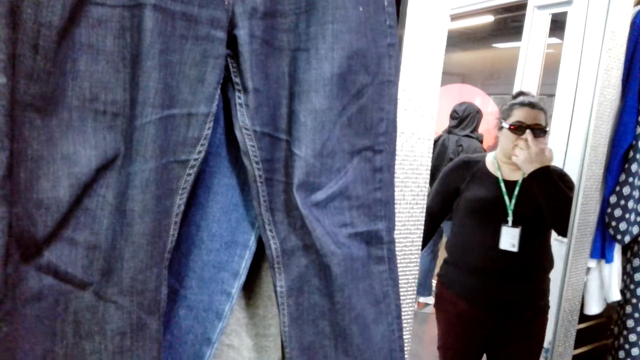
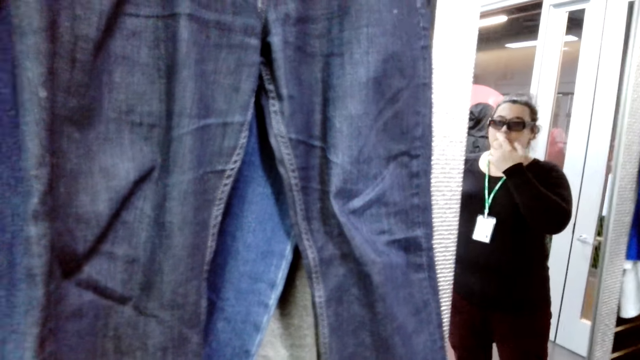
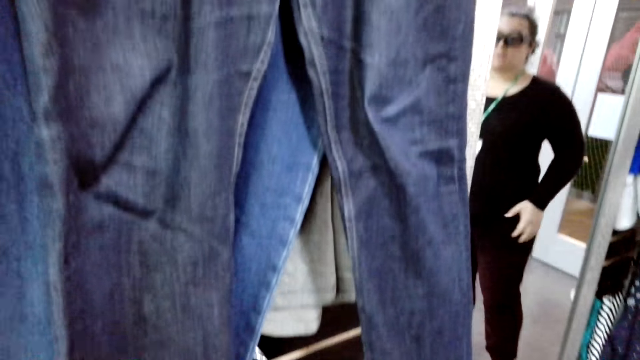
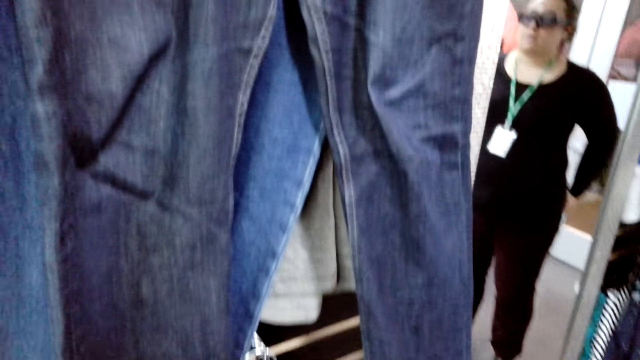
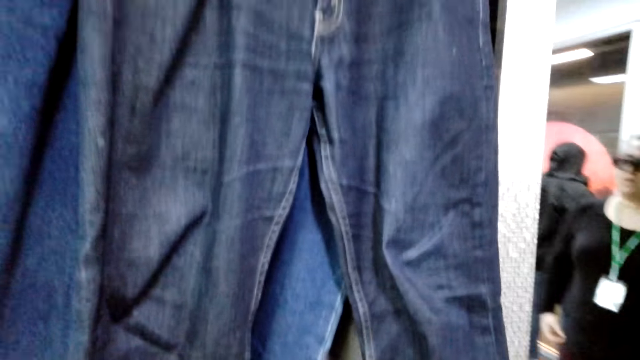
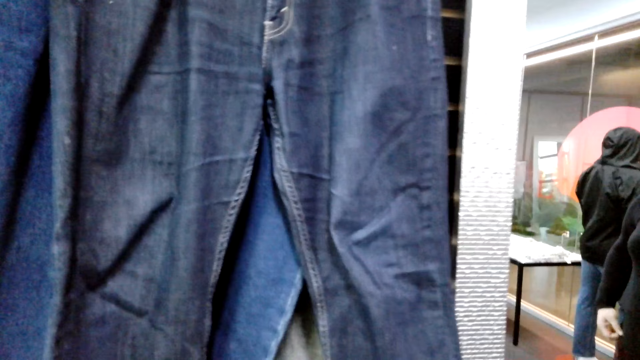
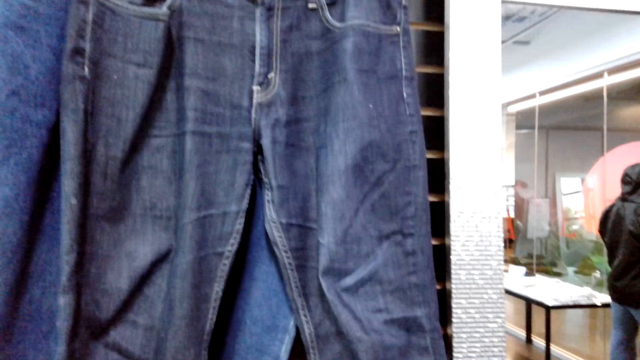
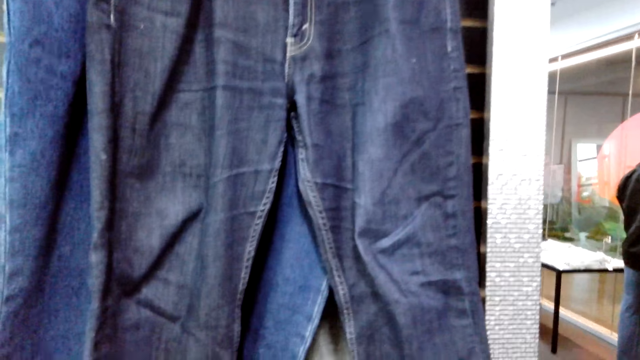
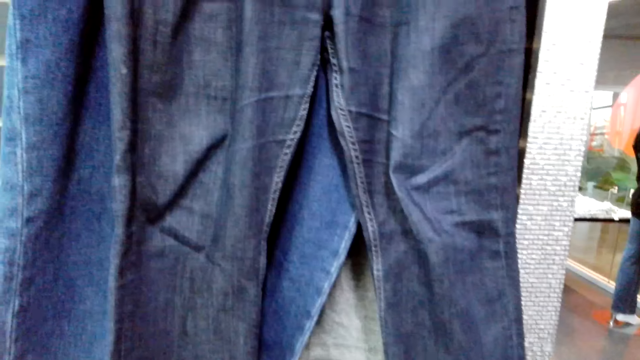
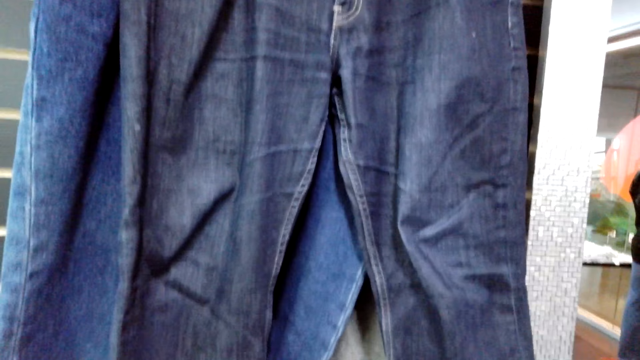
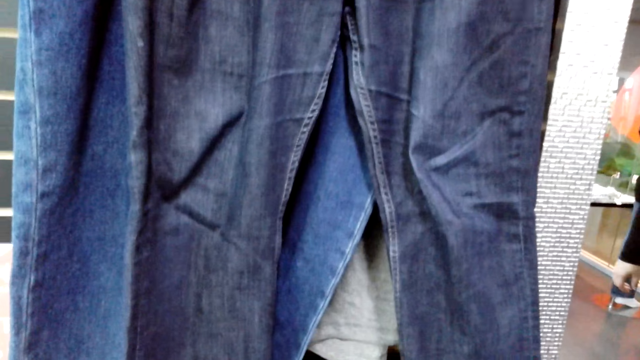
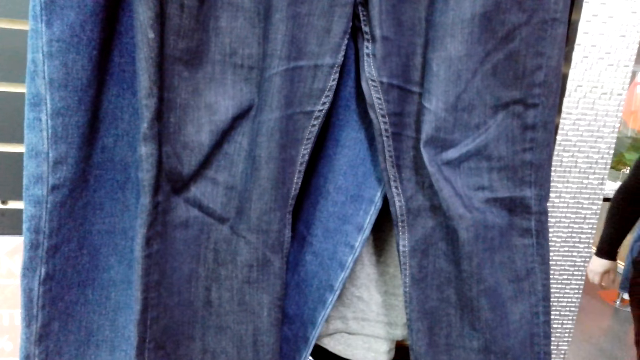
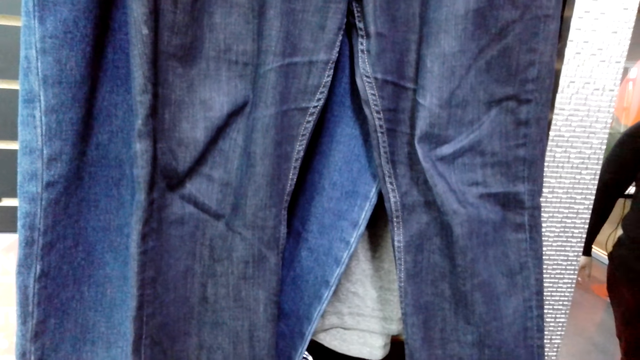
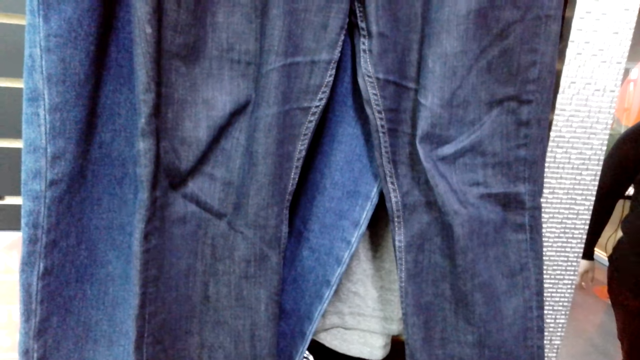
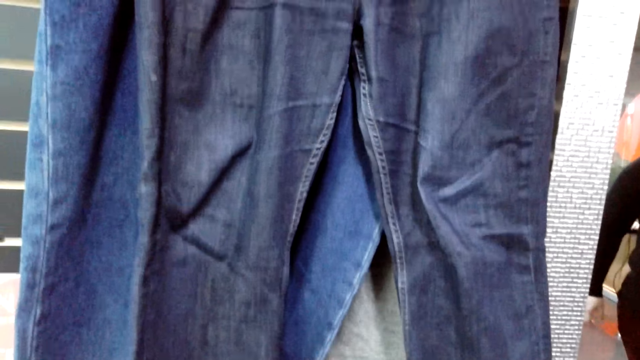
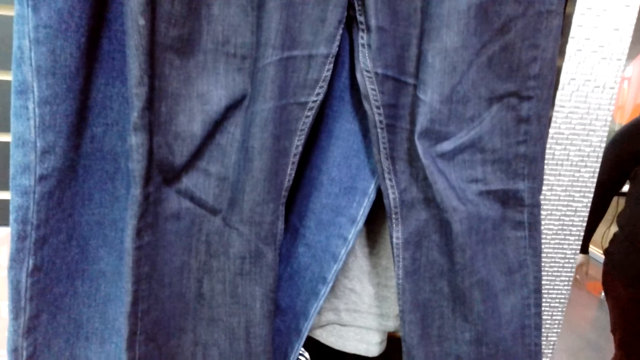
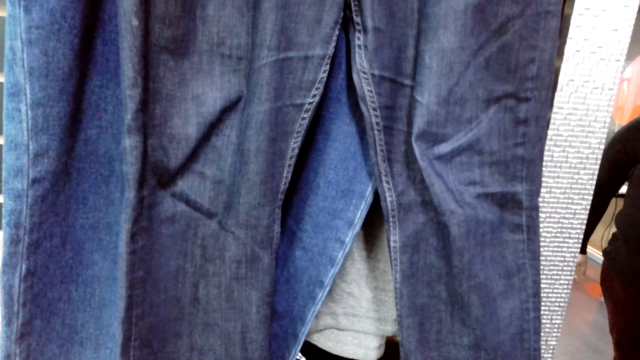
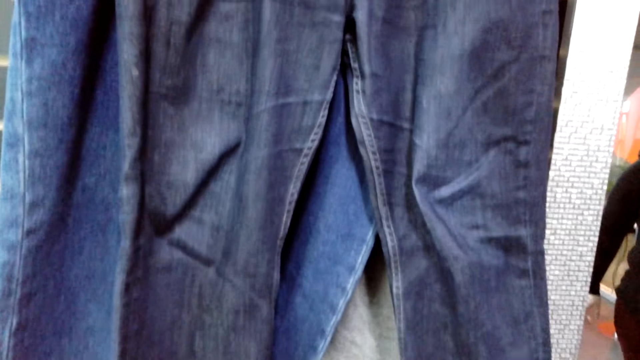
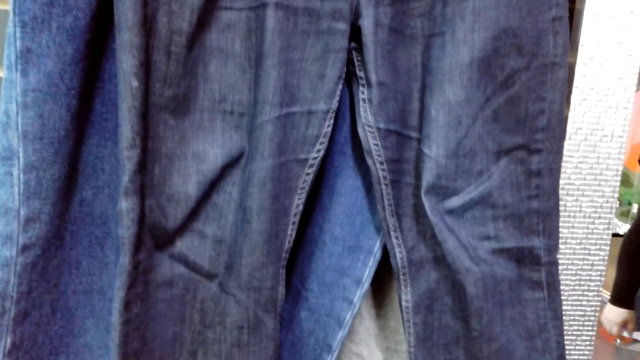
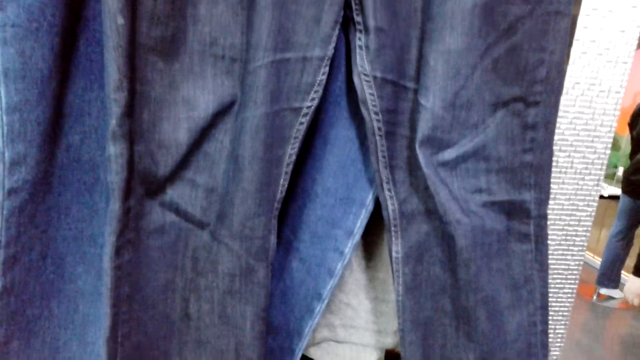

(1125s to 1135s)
The camera wearer looks at the trousers.

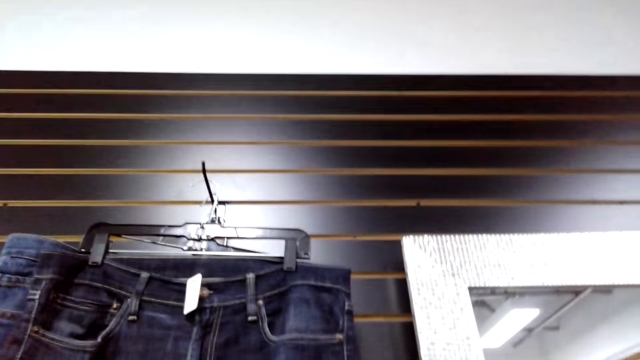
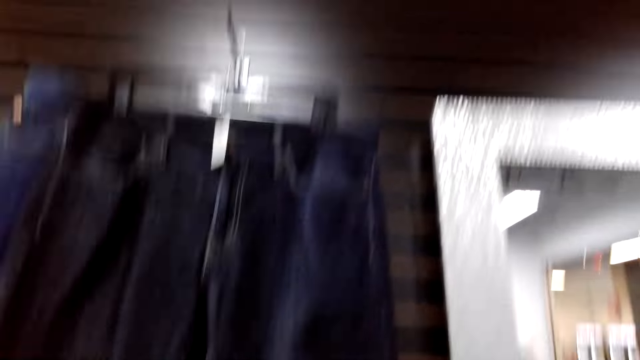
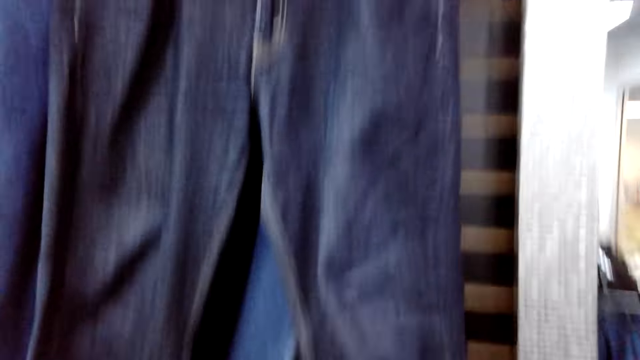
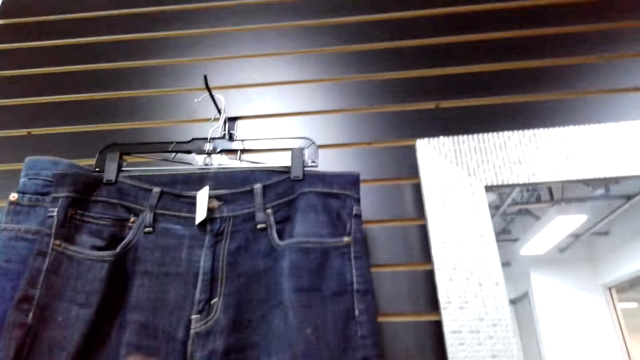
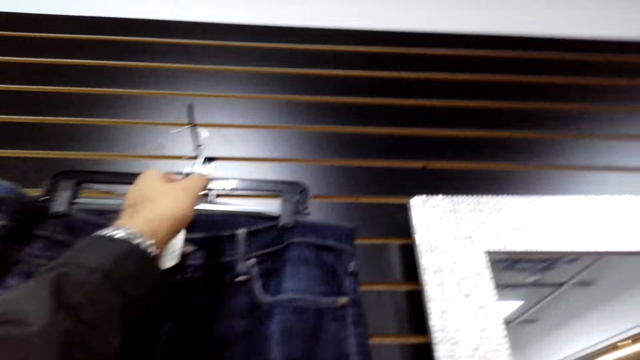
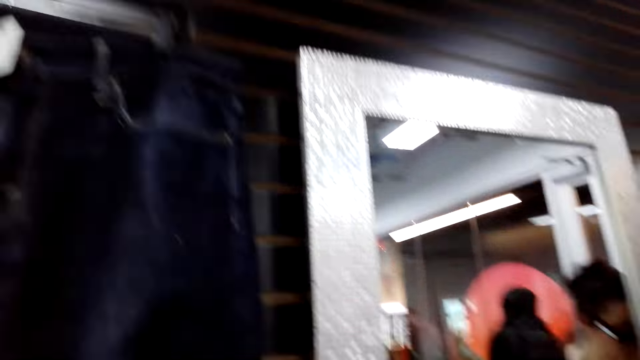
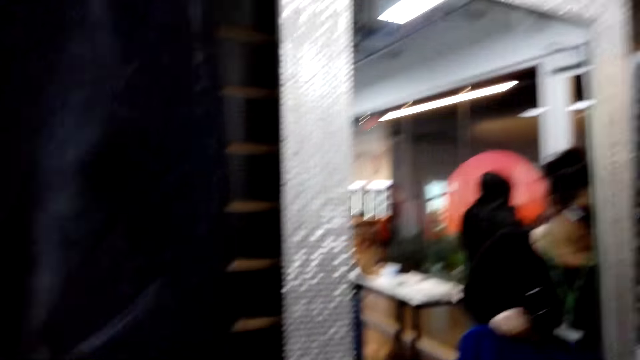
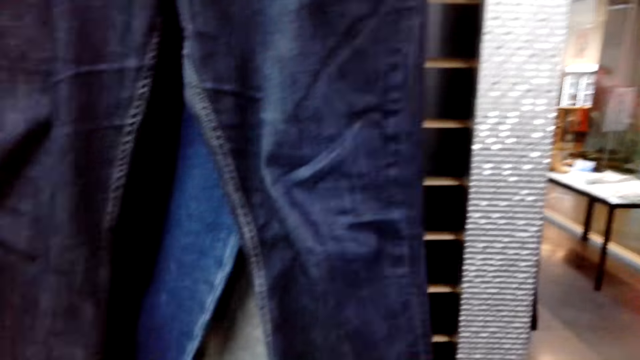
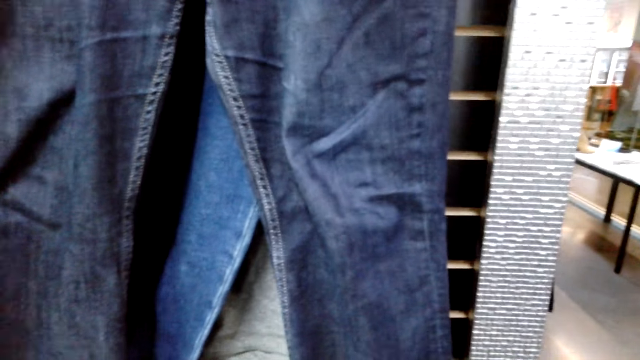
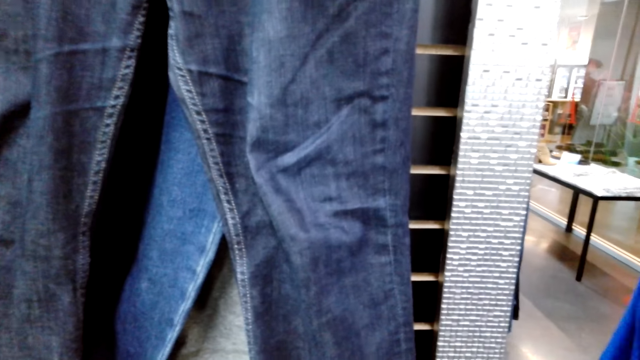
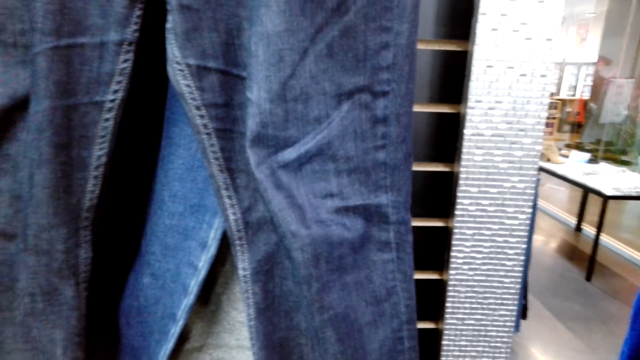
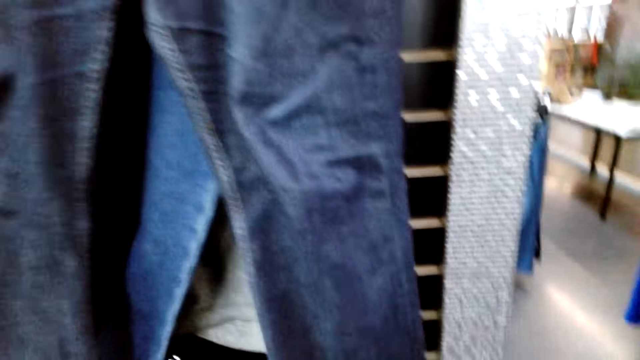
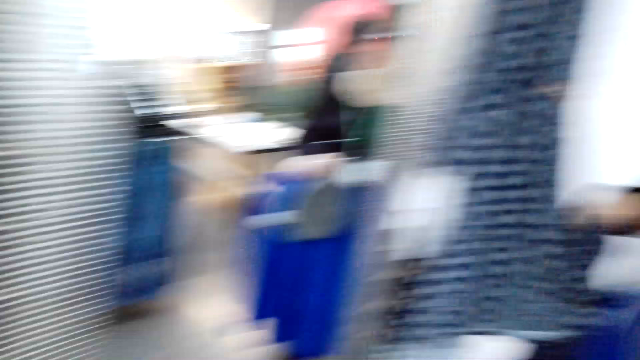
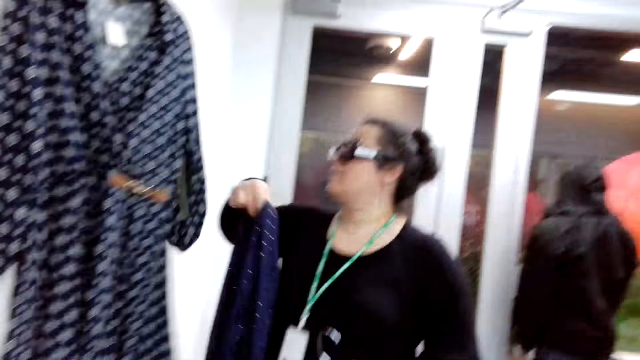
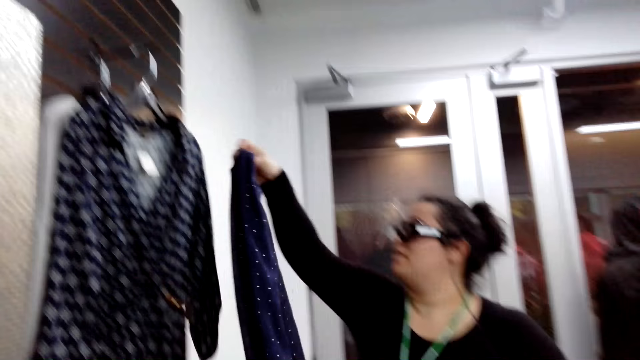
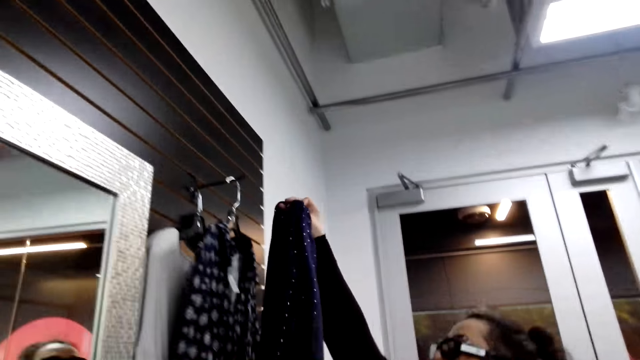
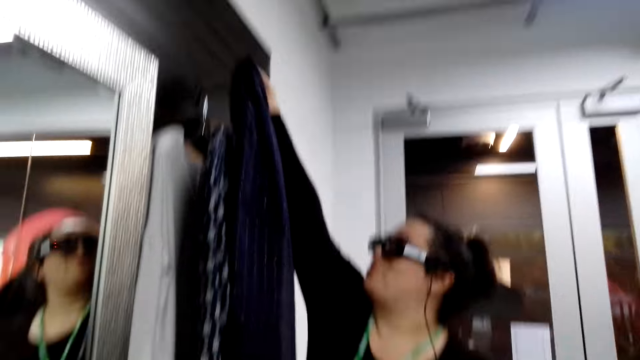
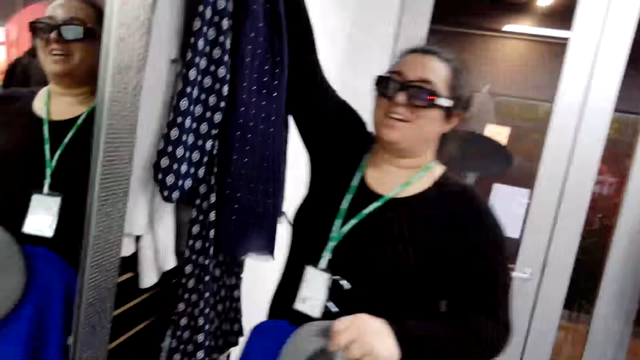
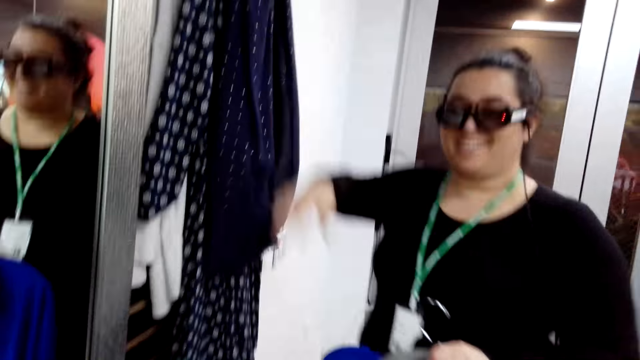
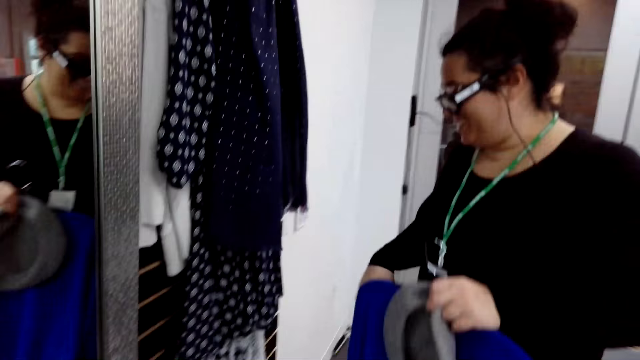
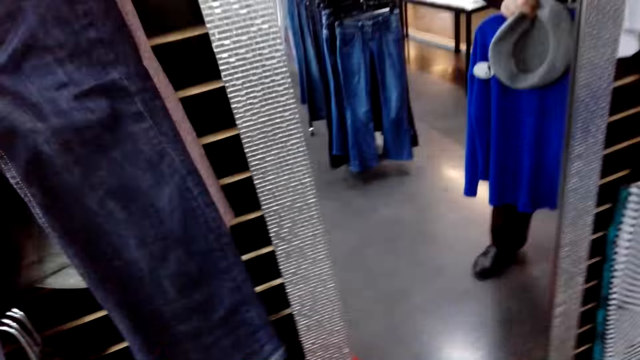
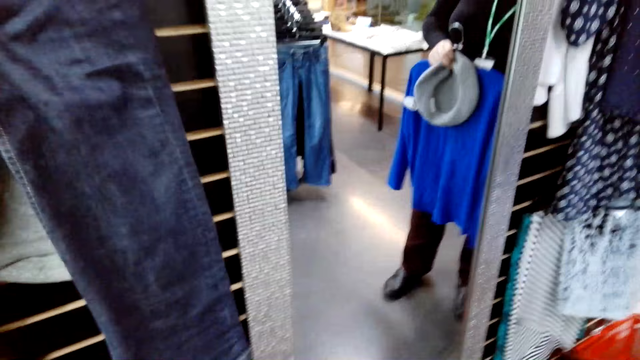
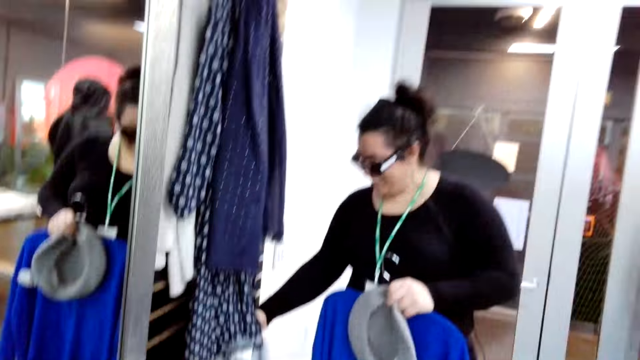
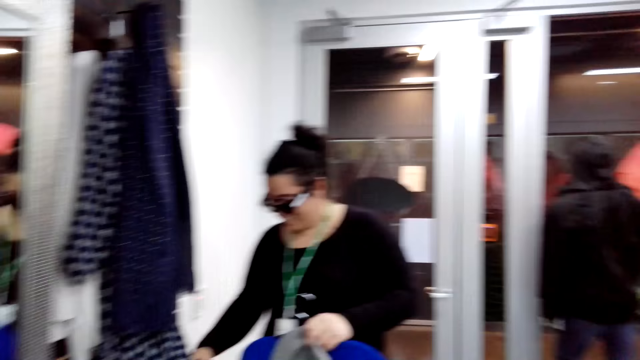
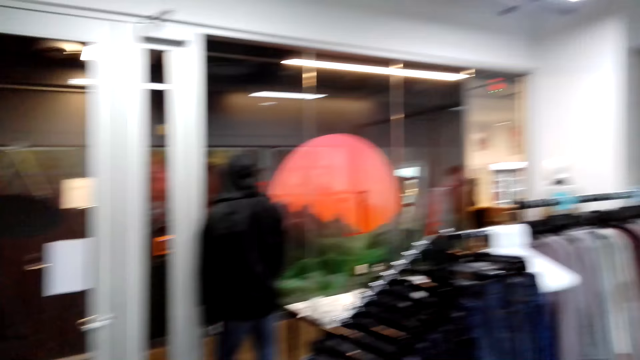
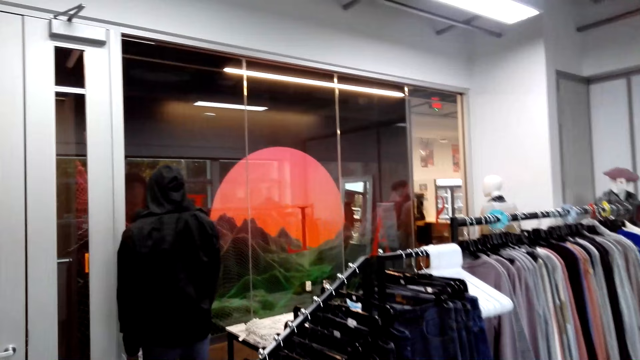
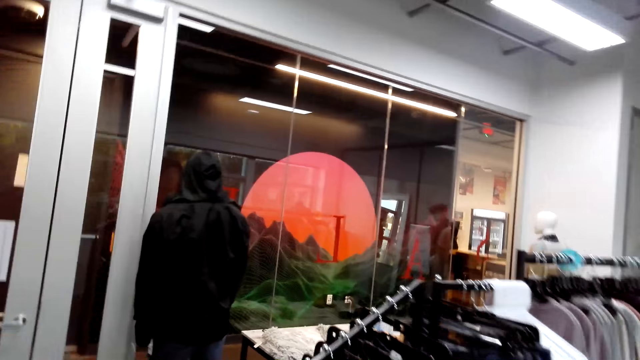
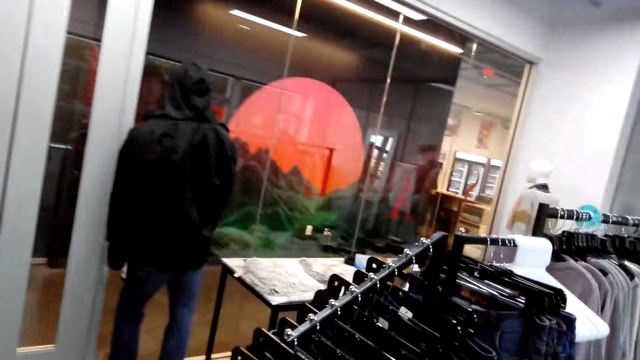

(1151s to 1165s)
The camera wearer lifts his hand. He puts the hand down. He looks at a lady. The lady hangs a scarf, talks to the camera wearer, and holds a cloth. The camera wearer looks around the shop and walks.
